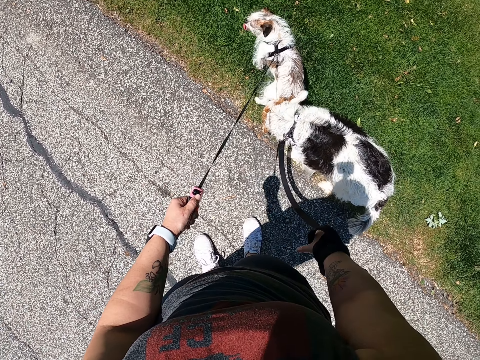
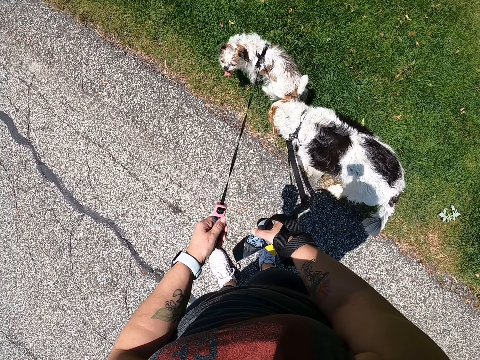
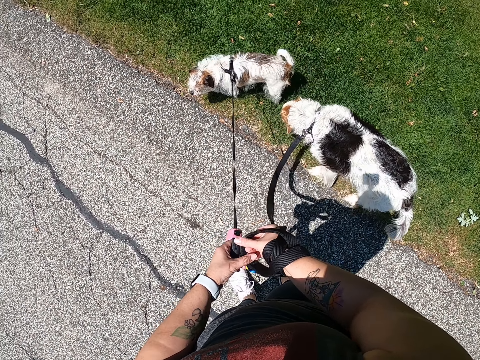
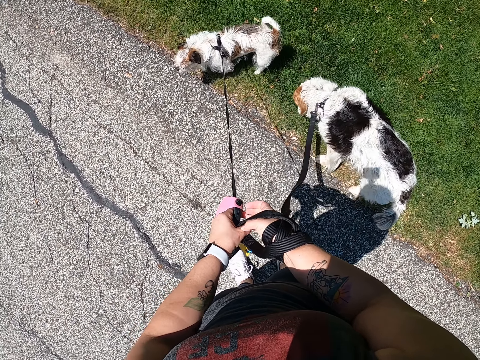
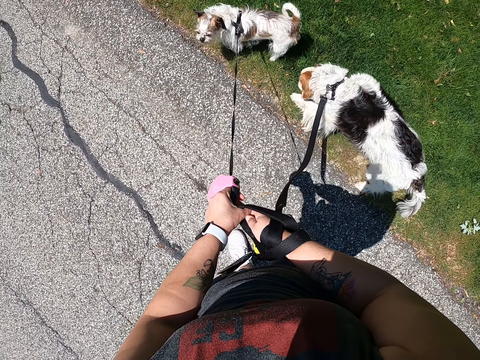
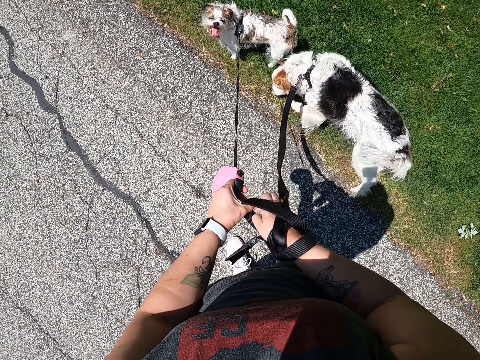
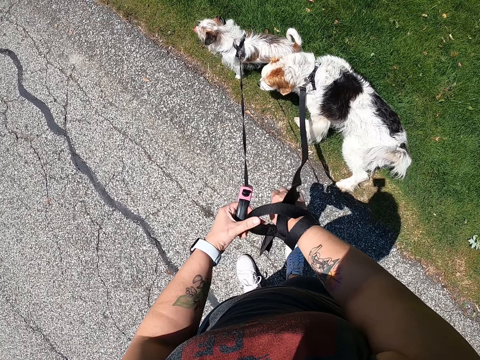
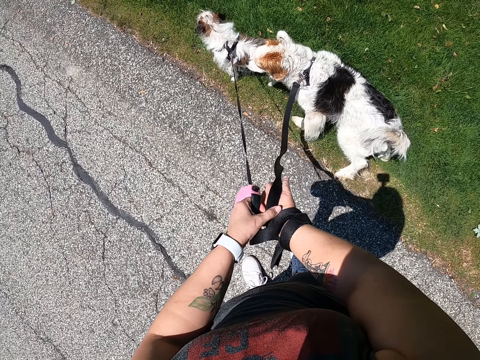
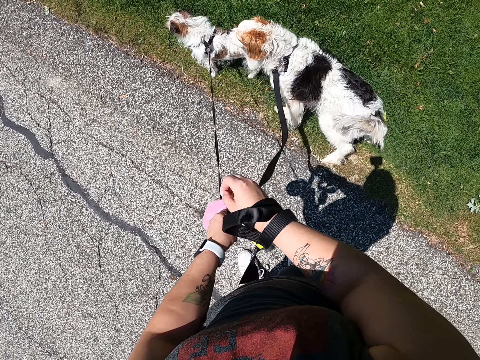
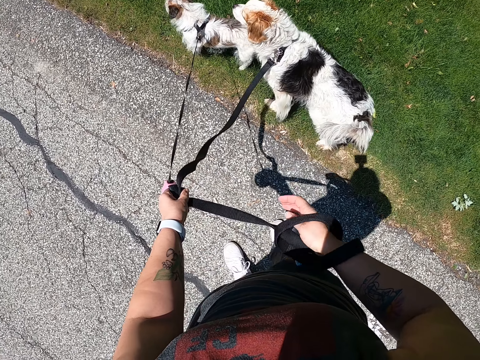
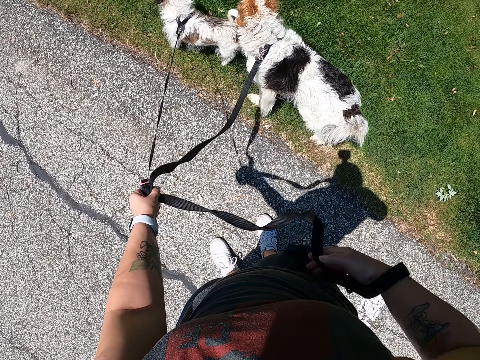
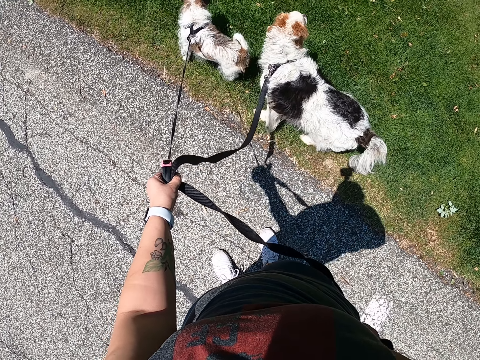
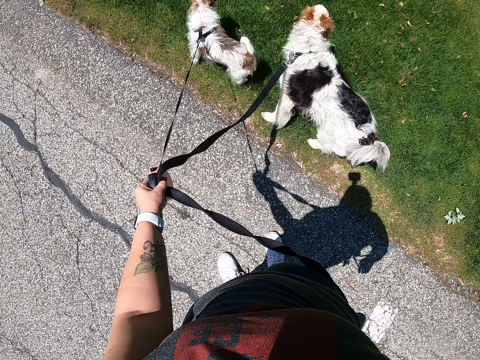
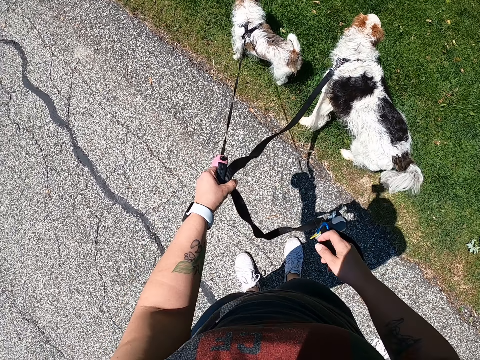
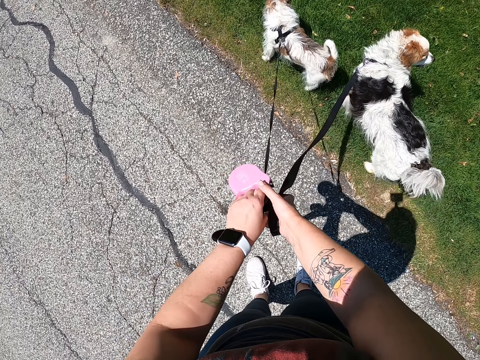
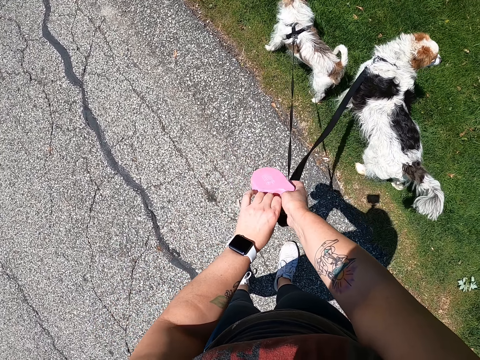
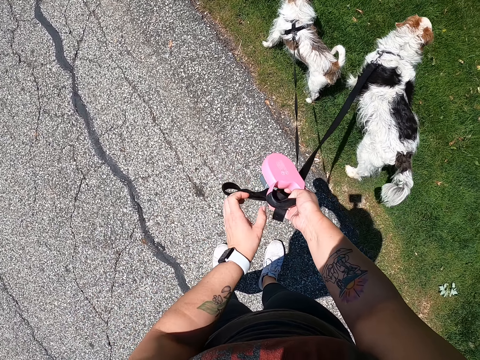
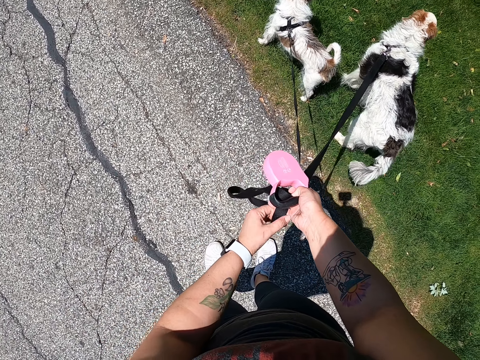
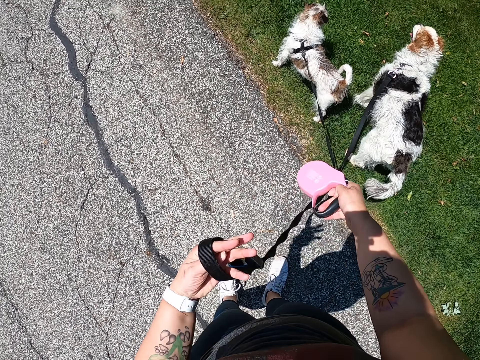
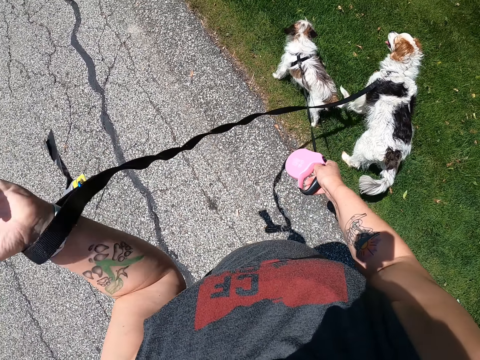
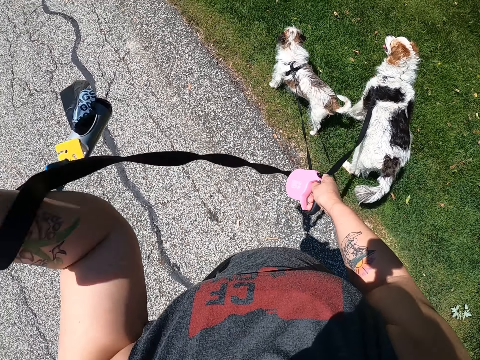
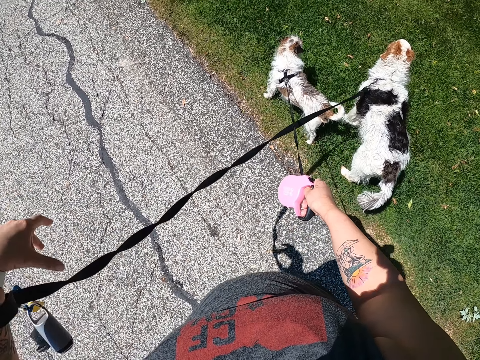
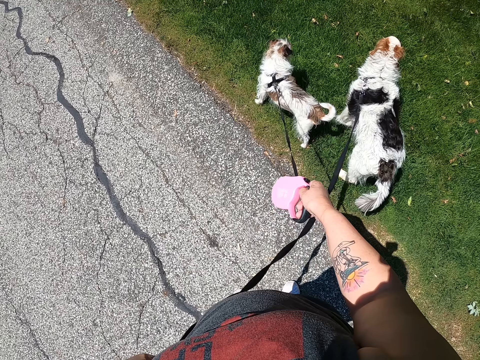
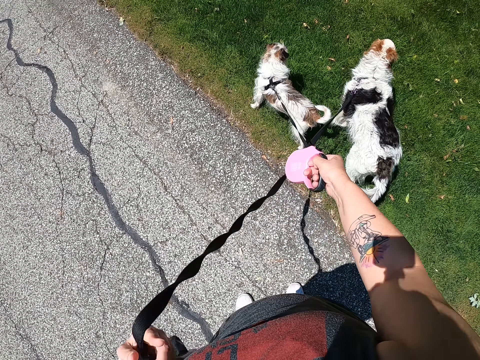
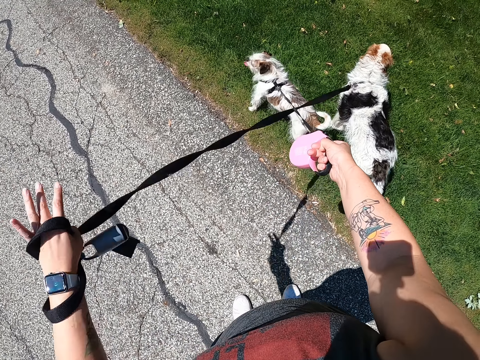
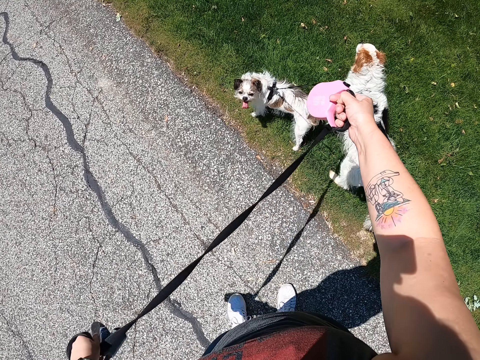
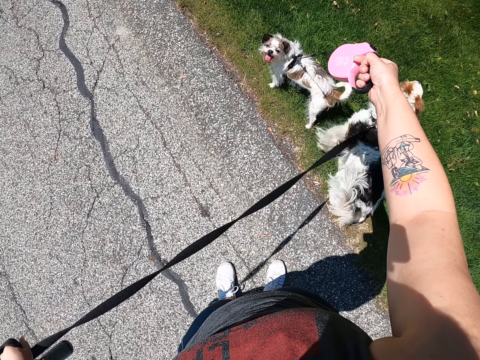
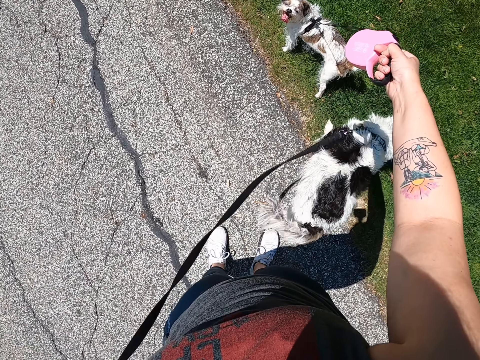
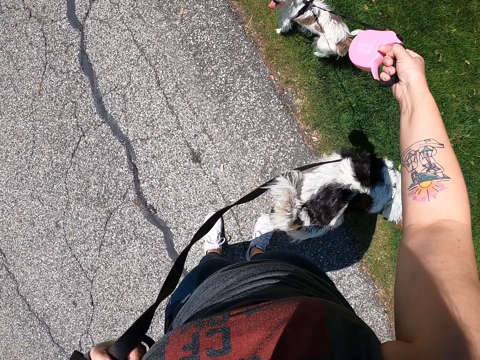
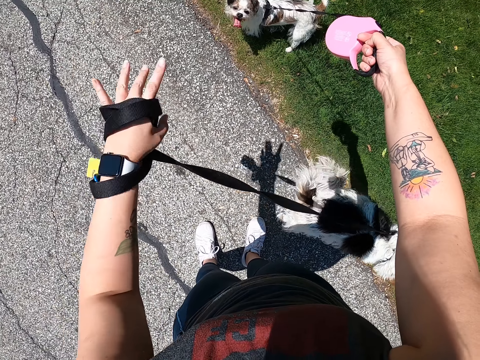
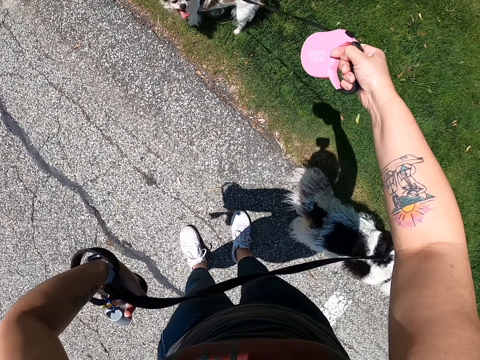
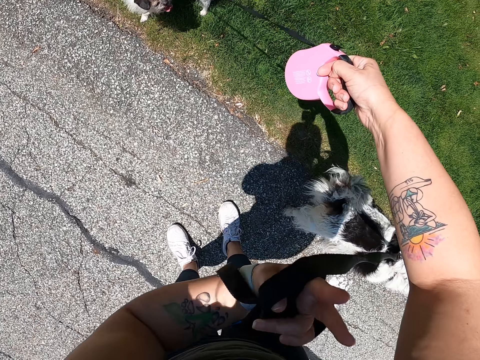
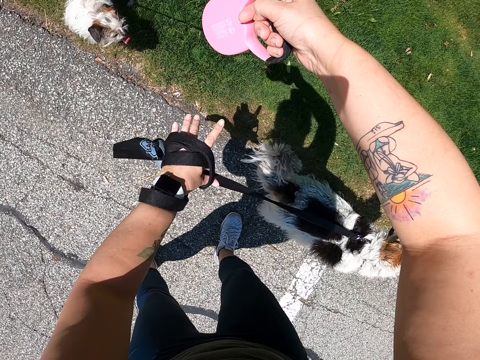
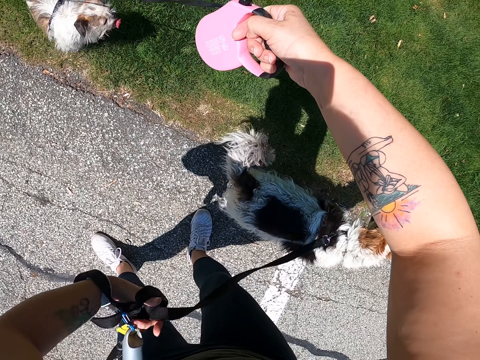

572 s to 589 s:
The camera wearer removes the dog leash on her right hand with her left hand. She holds the dog leash in her hand. She passes the dog leash from her right hand to her left hand, and passes the dog leash from her left hand to her right hand. She wears the dog leash on her wrist. She wraps the dog leash around her left hand.

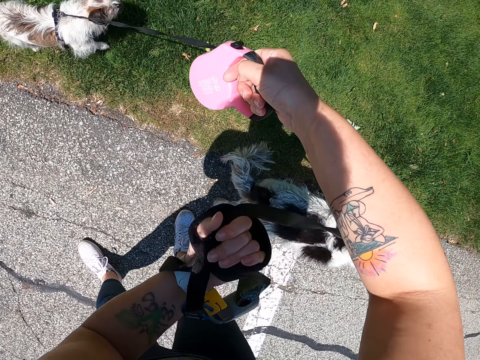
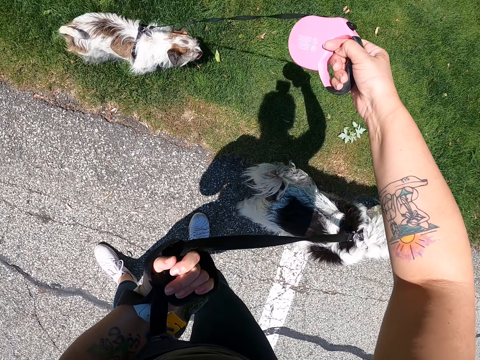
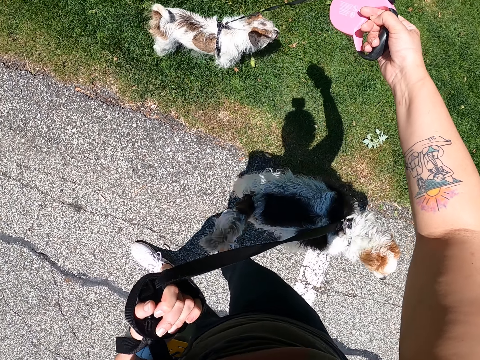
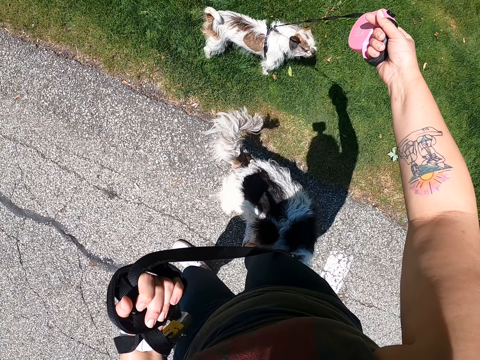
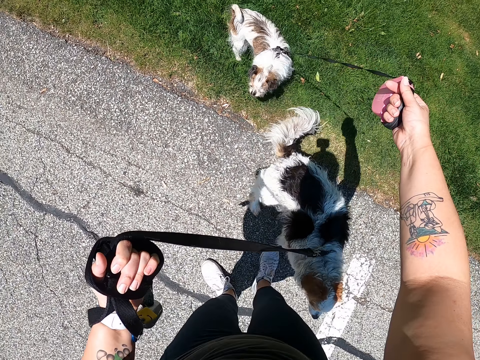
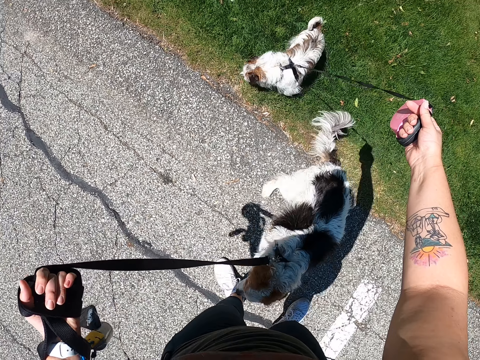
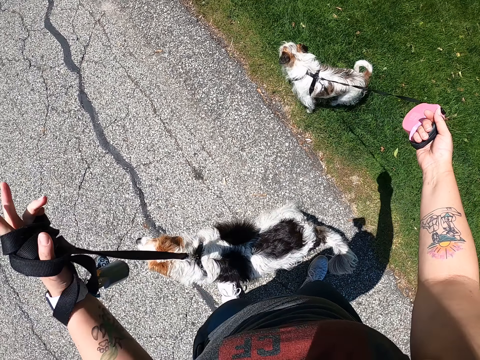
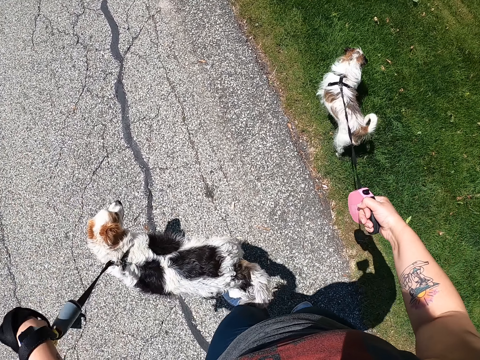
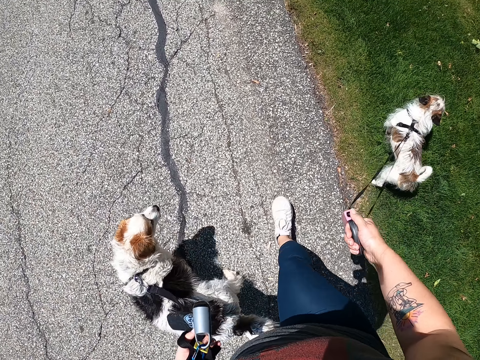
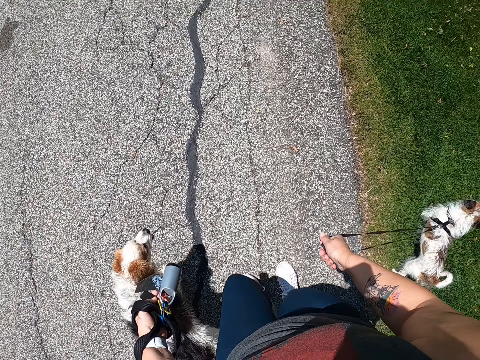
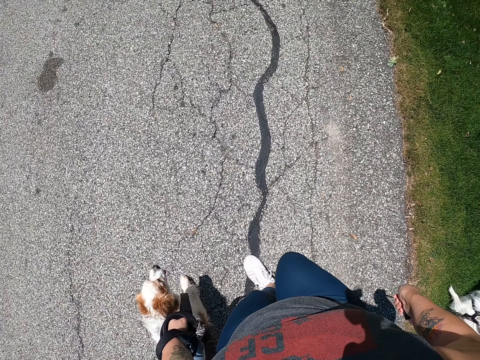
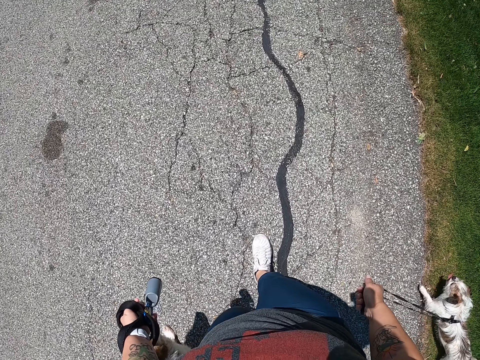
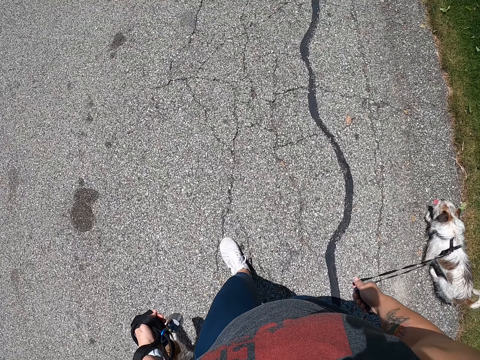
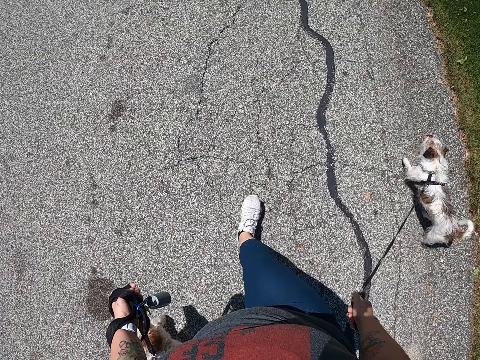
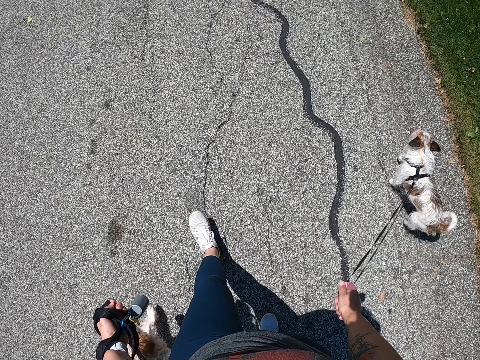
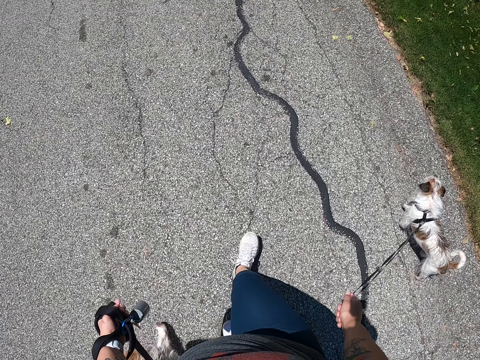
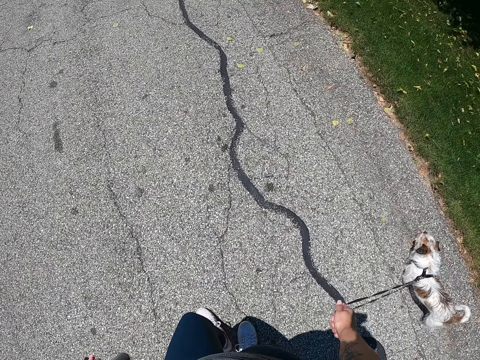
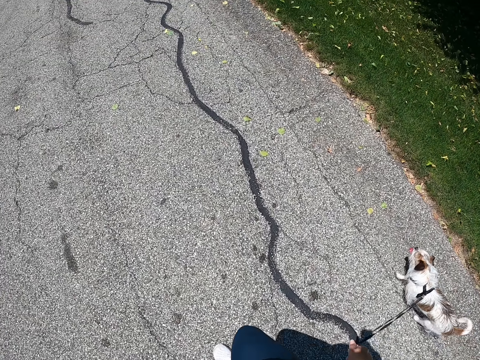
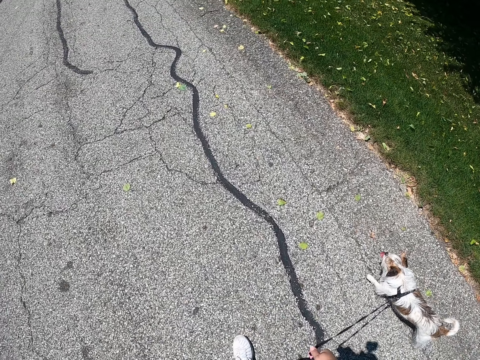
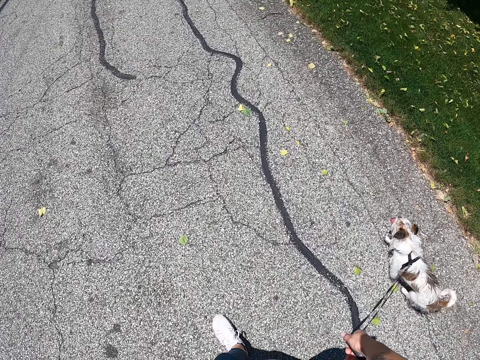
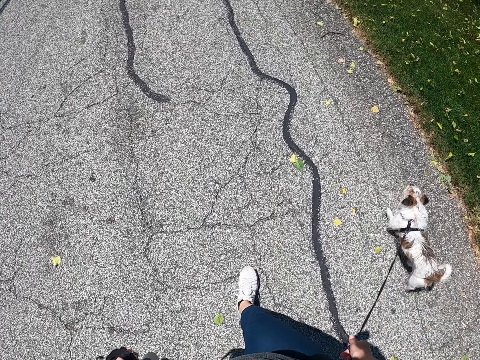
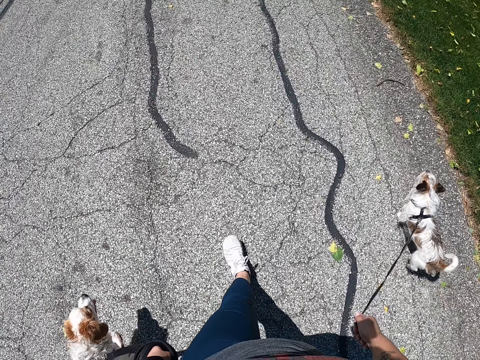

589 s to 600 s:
The camera wearer walks two dogs with the dog leashes on her hands.
